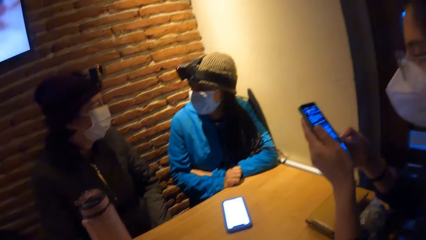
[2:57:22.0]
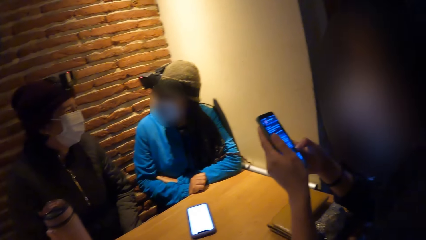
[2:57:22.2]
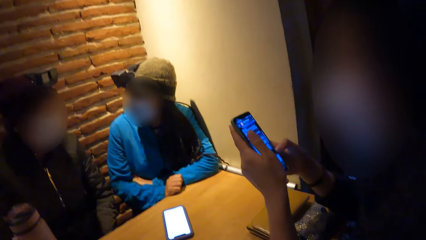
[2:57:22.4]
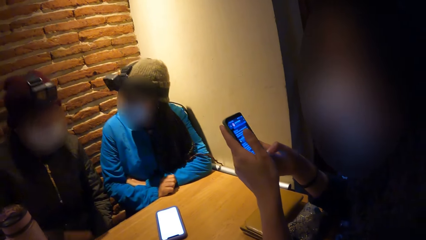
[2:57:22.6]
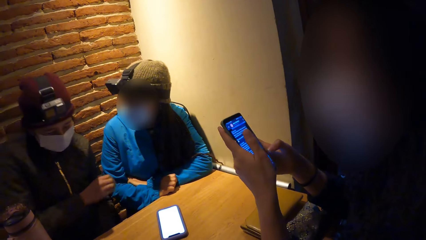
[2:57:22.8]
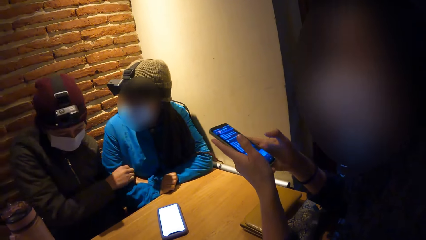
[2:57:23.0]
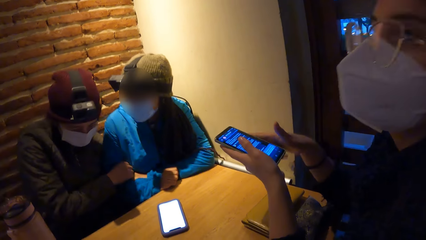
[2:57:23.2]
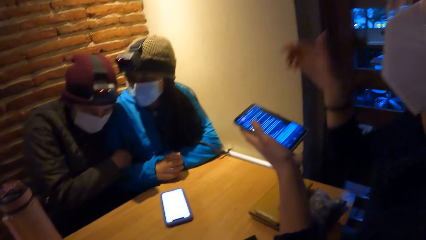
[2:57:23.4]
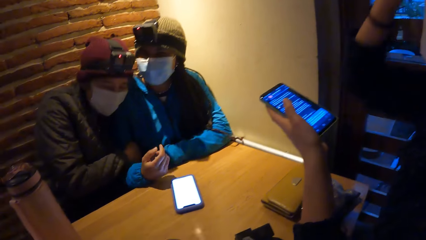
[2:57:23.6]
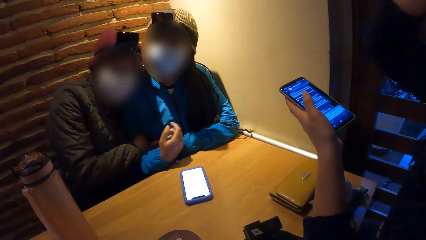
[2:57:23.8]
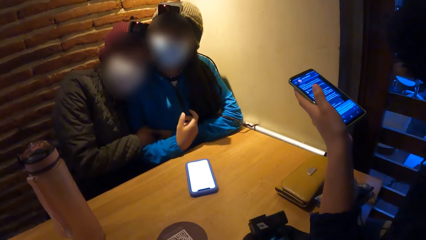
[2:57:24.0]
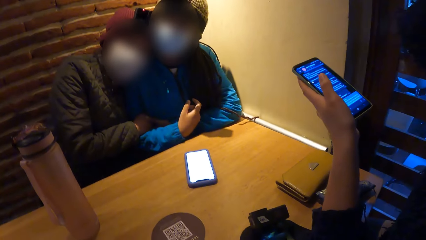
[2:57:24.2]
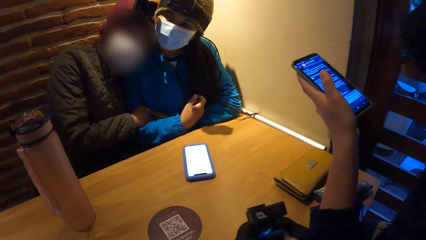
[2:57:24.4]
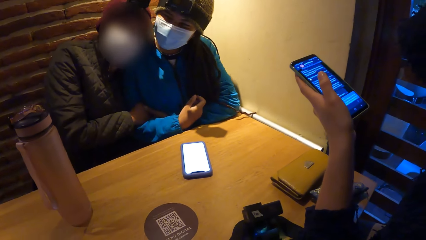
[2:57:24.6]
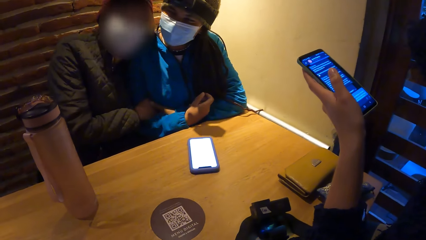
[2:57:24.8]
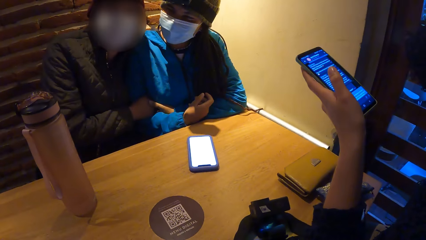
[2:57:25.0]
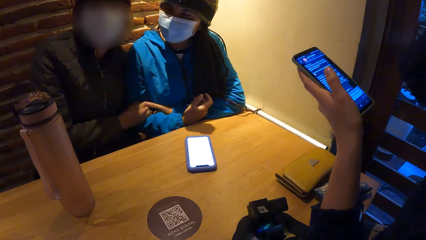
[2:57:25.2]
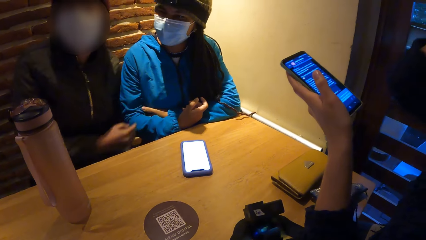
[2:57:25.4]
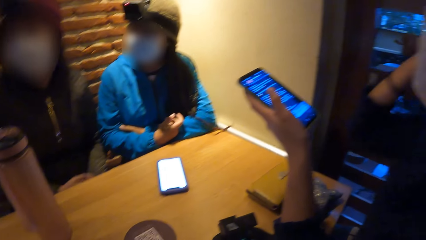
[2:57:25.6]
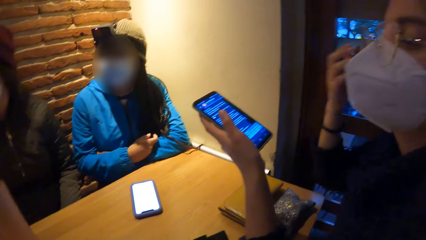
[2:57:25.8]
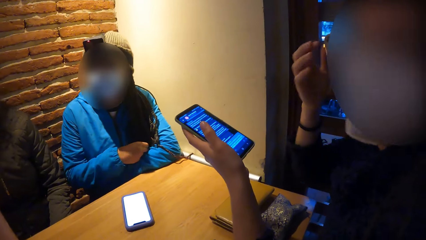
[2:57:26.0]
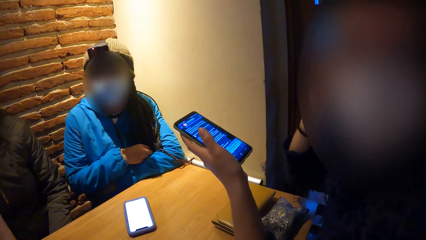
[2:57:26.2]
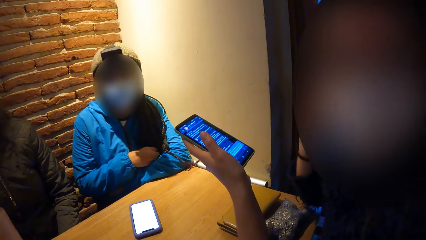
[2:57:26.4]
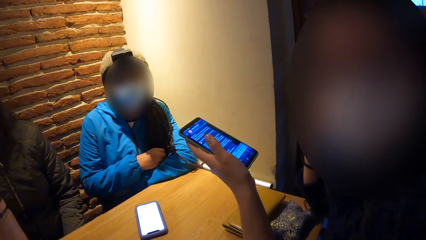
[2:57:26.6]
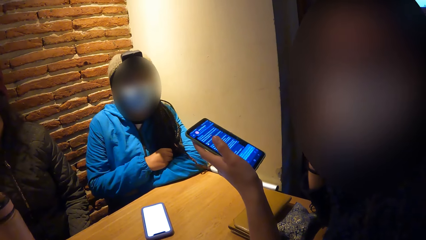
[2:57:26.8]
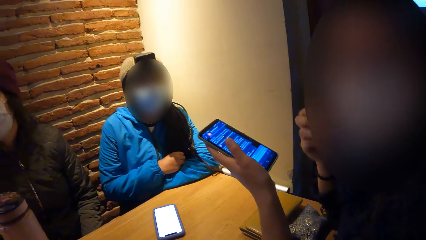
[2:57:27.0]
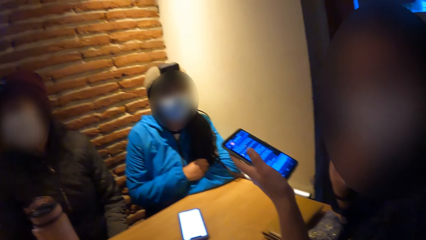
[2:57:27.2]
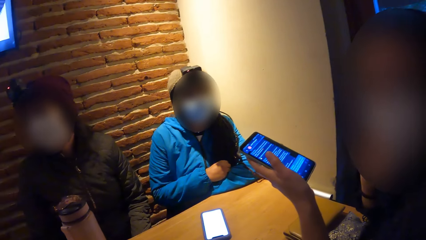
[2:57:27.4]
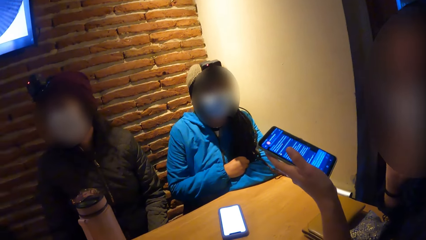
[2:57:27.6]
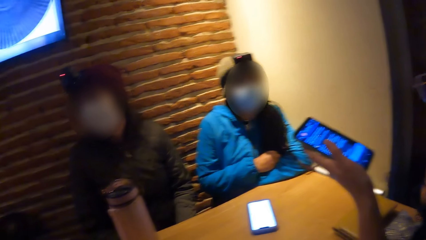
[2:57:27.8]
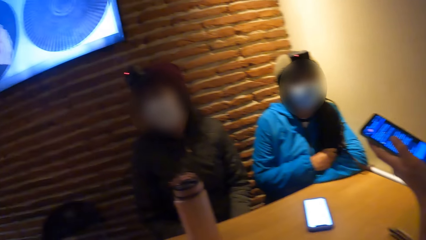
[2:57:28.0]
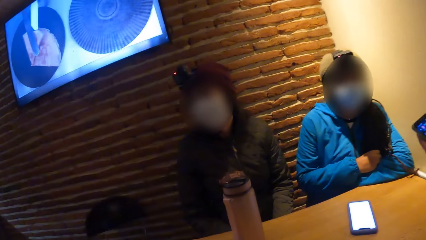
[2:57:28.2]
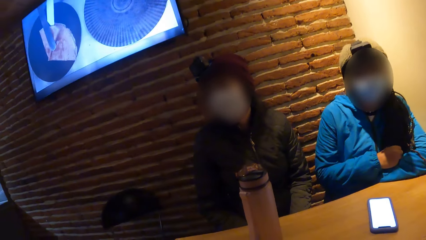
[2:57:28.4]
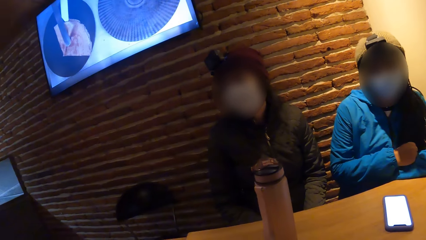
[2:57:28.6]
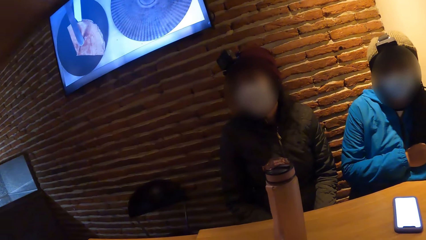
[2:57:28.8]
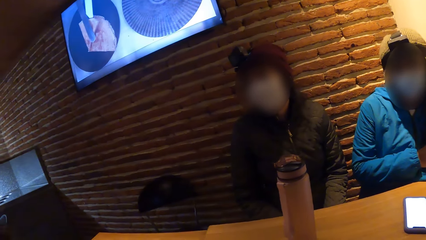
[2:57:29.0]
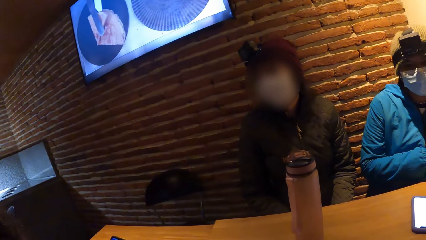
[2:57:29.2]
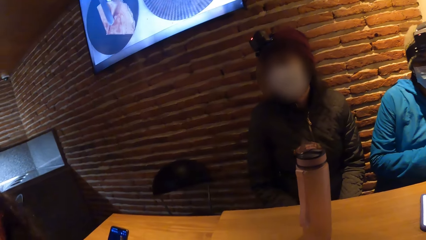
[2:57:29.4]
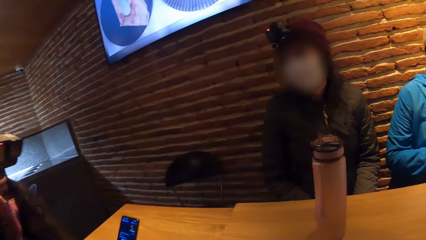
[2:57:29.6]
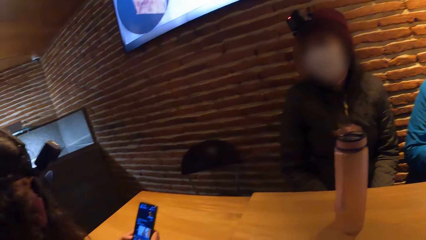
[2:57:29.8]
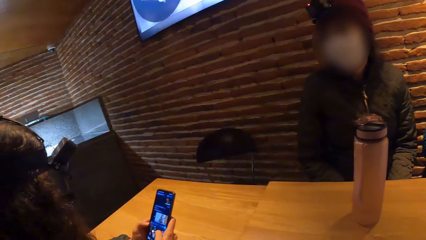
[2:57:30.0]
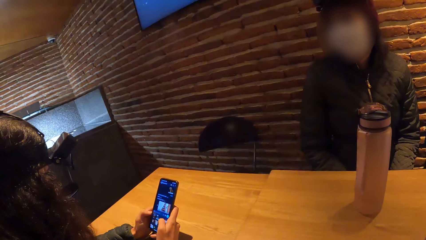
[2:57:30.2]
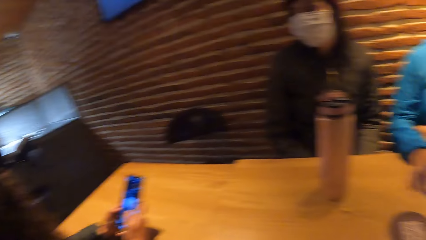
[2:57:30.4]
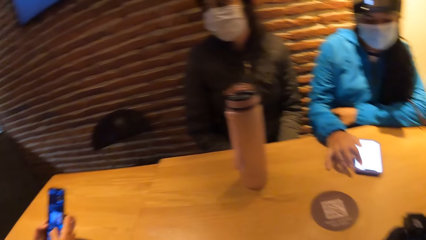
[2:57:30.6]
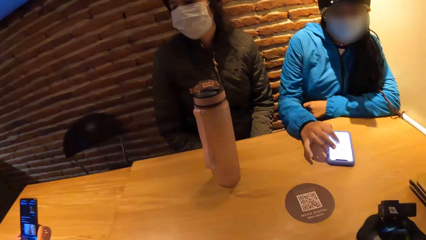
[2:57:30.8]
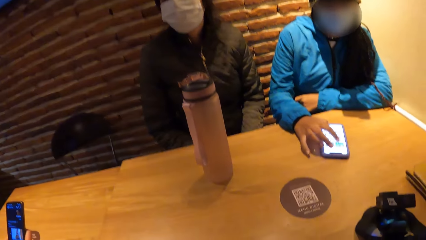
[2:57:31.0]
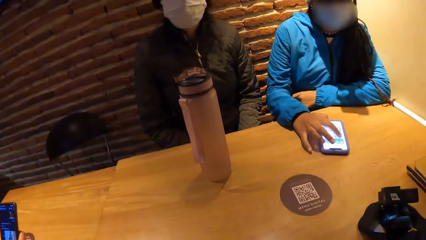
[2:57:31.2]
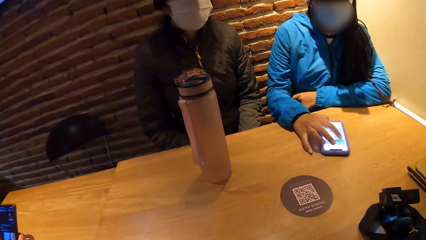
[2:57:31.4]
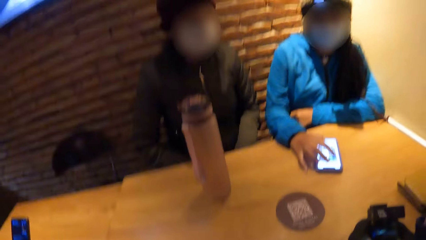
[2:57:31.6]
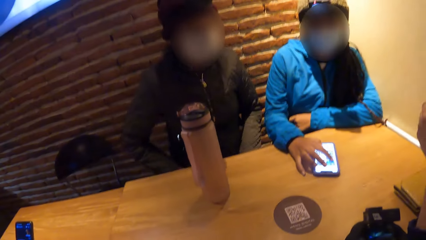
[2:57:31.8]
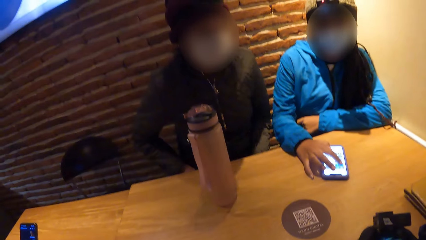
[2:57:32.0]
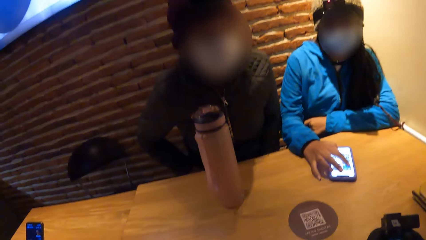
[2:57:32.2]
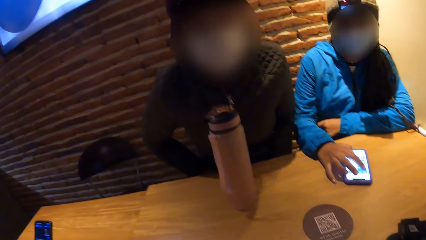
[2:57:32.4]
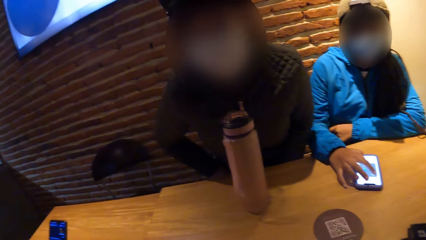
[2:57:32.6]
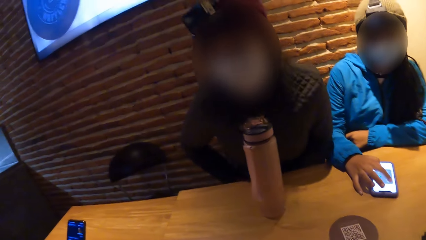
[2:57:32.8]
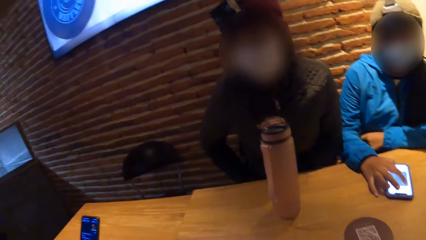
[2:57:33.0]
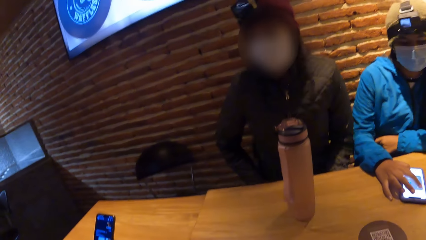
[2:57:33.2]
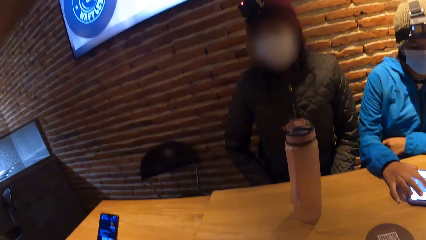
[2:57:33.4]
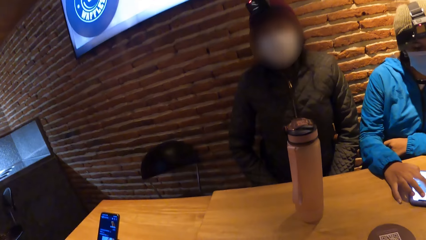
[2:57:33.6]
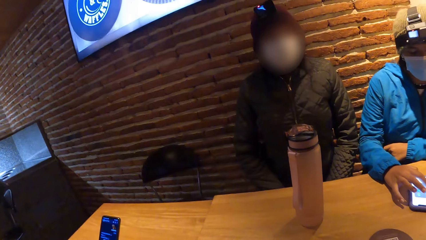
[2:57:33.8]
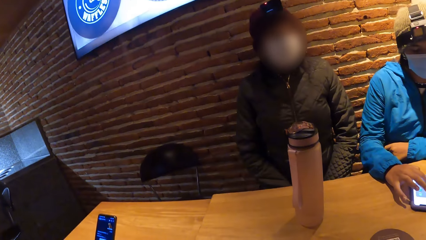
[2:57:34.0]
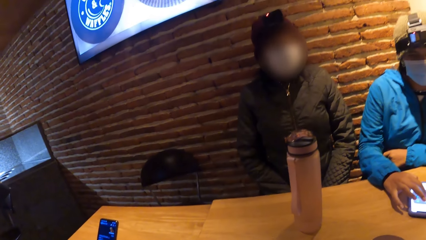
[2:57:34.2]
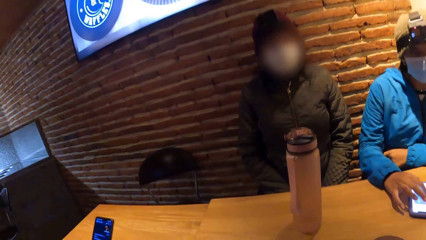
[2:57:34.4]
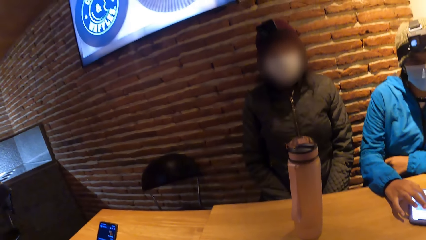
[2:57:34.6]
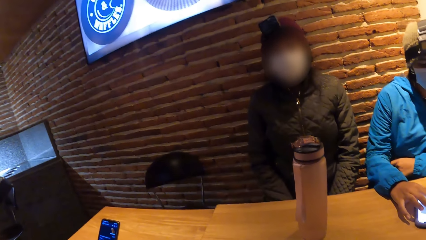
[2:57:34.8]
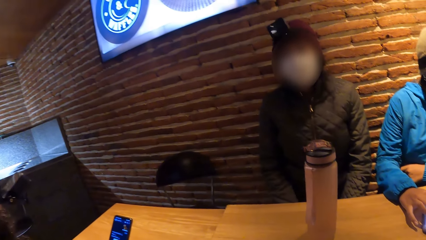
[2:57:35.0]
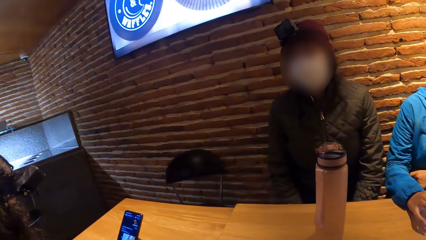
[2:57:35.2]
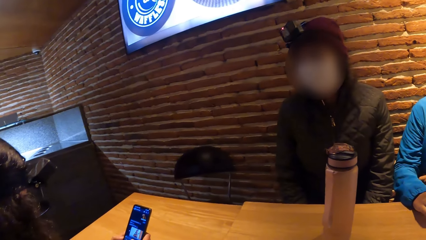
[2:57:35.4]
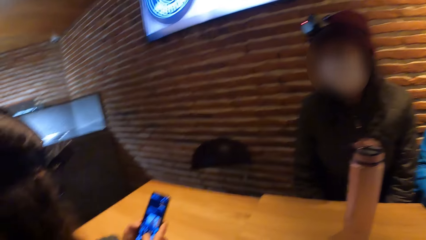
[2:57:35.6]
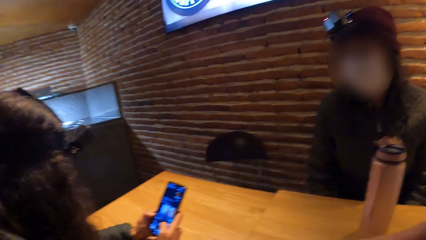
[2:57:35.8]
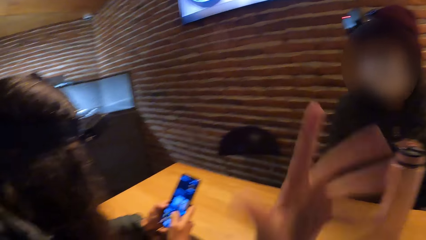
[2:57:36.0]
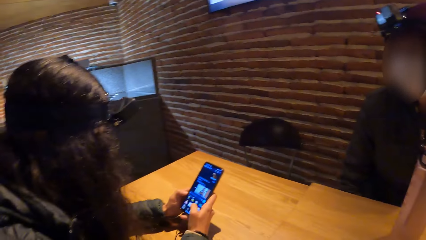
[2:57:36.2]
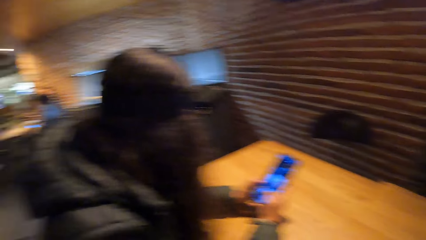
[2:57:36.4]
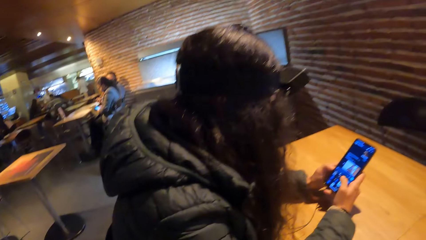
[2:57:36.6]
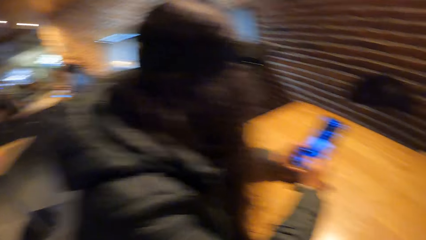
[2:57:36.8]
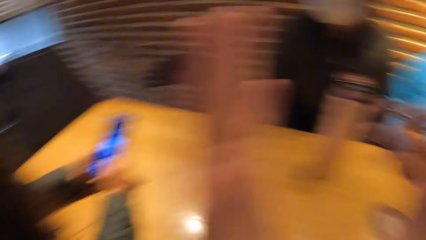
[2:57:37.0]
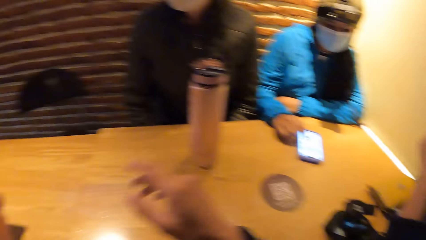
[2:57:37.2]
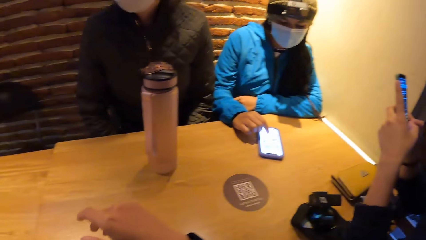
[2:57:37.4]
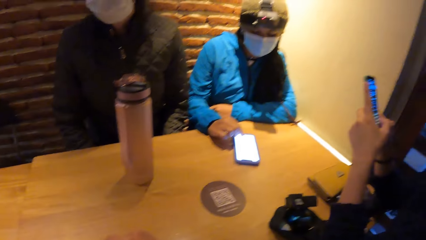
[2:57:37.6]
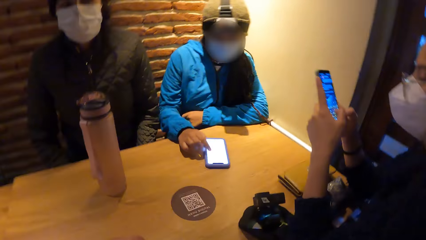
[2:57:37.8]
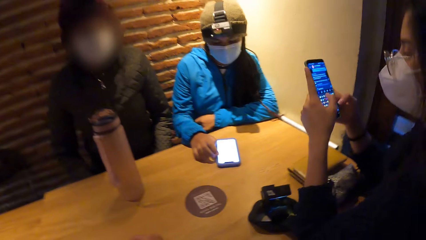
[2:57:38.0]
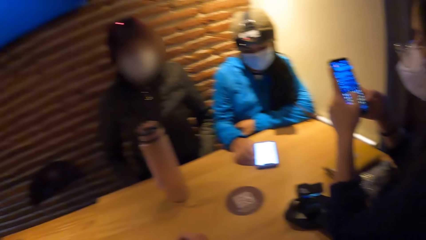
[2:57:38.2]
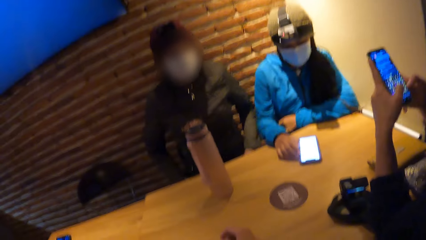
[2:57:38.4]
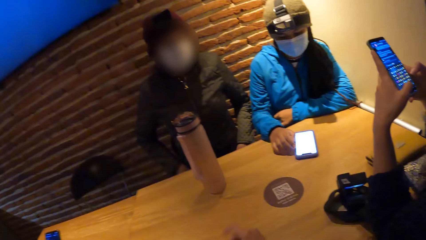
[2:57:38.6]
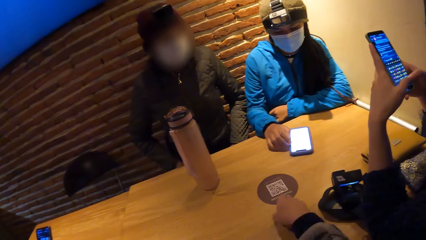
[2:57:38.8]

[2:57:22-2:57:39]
A woman removes her right hand from the phone. Another woman and a third woman hold each other. The first woman turns towards the camera wearer. The third woman presses the phone on the table with her right hand. A fourth woman presses the phone with both hands.
